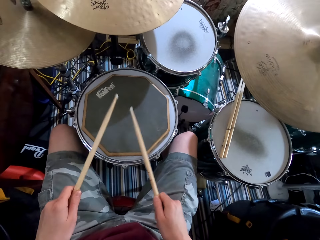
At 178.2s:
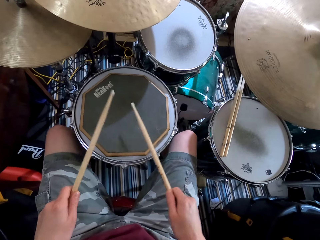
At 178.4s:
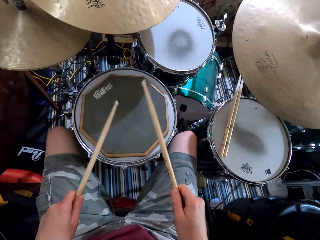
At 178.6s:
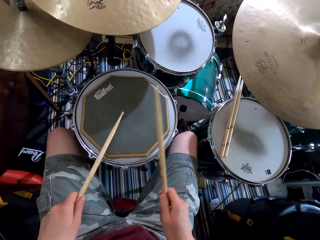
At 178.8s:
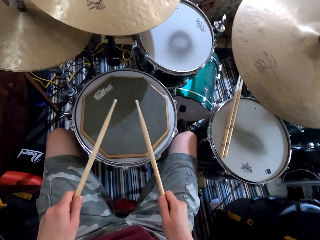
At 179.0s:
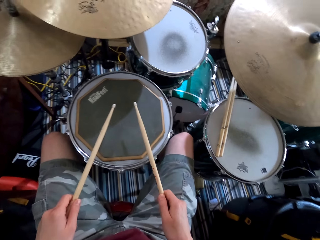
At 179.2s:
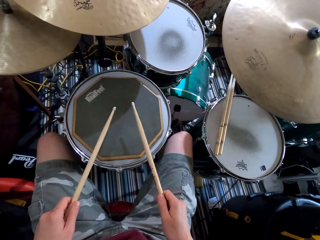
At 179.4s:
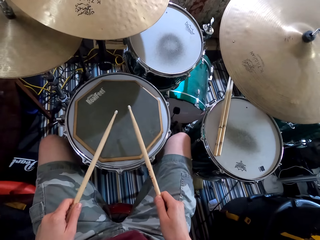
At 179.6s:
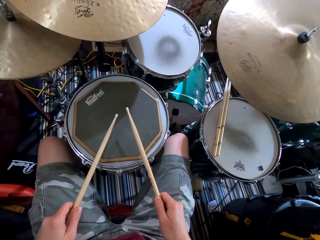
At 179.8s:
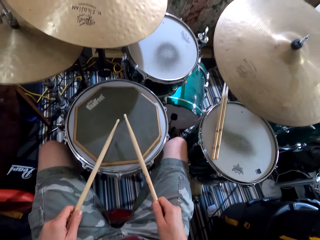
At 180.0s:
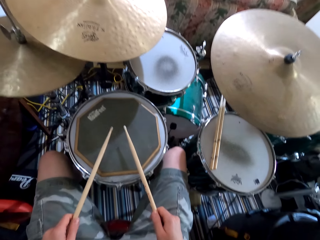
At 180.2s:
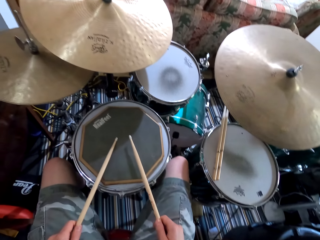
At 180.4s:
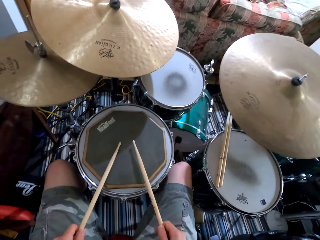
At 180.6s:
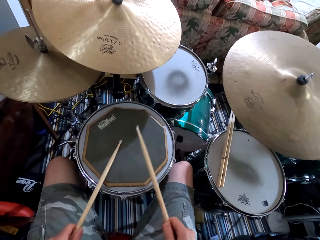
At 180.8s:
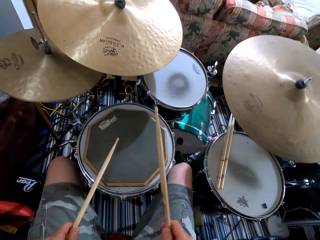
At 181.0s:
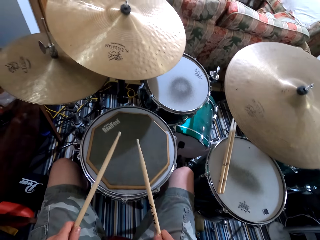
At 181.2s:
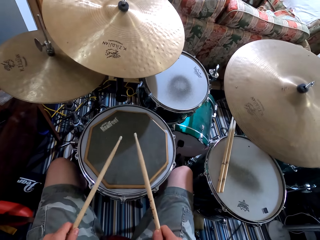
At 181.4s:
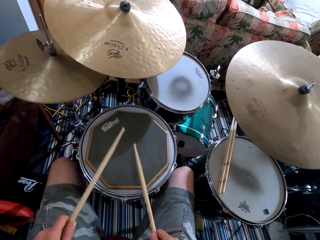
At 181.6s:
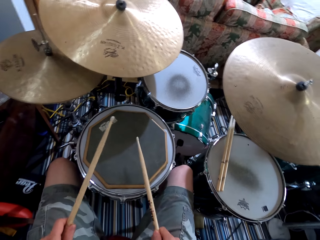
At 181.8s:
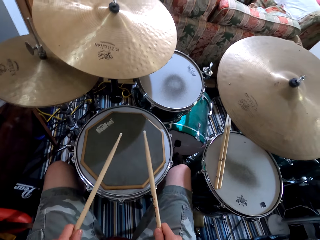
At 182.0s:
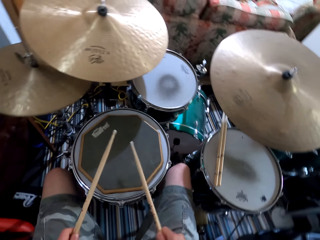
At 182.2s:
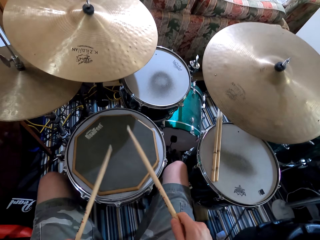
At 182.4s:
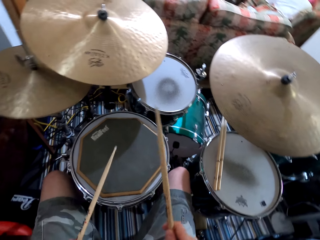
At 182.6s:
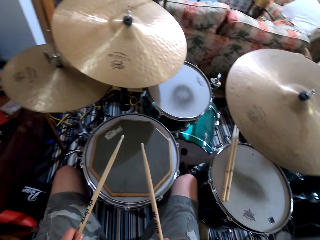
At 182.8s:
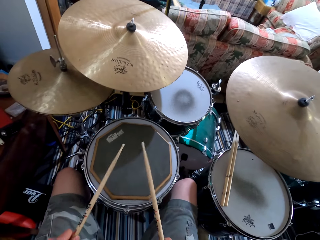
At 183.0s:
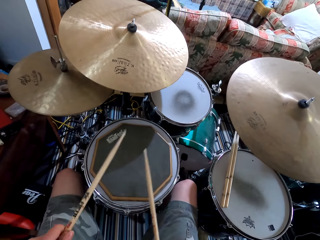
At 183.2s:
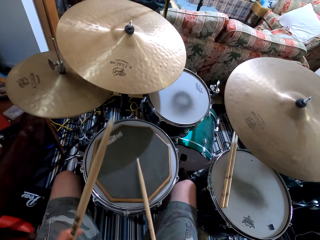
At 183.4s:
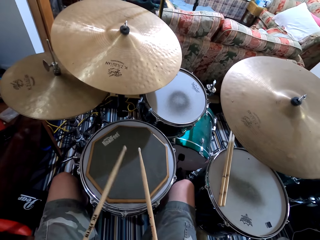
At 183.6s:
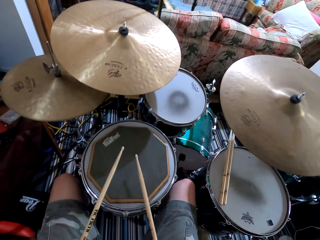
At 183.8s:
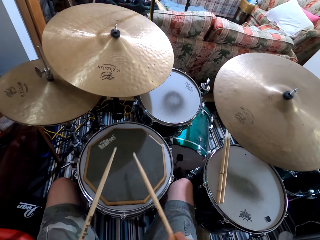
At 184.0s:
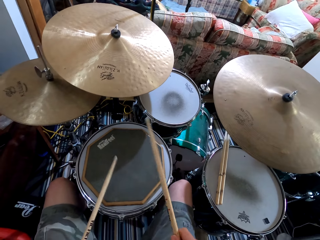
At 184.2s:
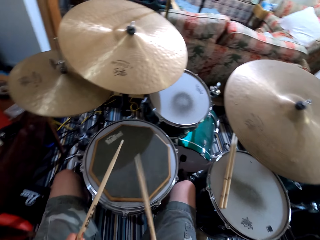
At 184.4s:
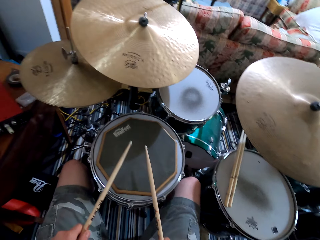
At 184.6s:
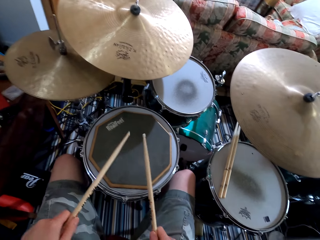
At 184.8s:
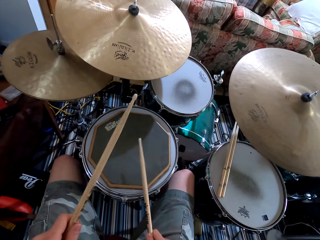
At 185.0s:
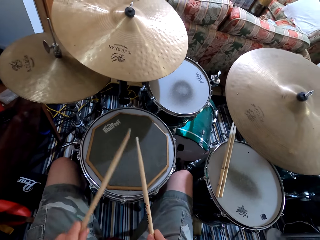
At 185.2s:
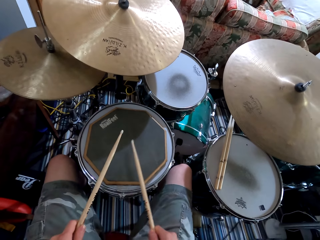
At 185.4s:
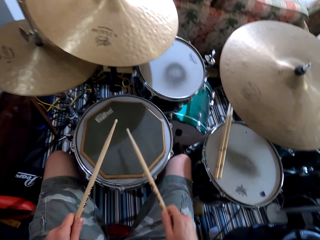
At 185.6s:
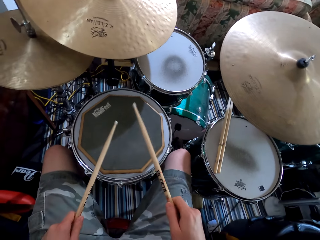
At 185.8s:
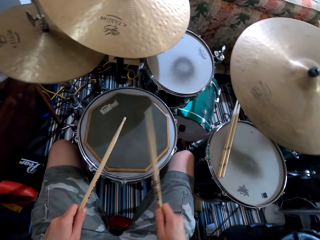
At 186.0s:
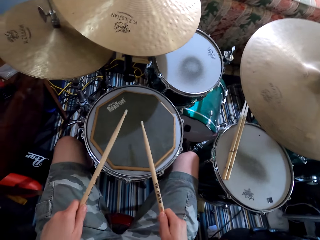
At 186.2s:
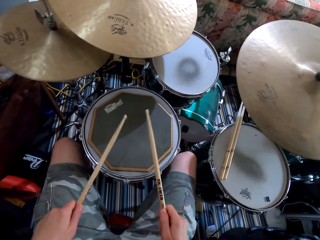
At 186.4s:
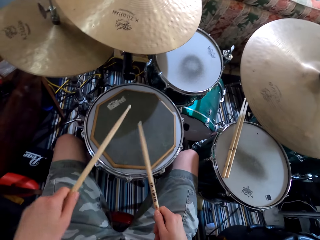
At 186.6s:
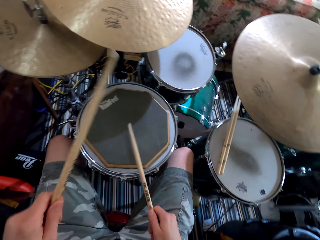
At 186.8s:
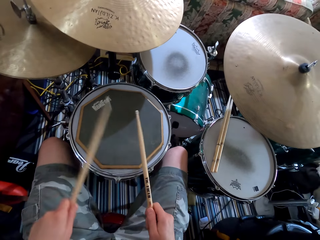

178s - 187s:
The camera wearer pauses to play drums. They play the drums.

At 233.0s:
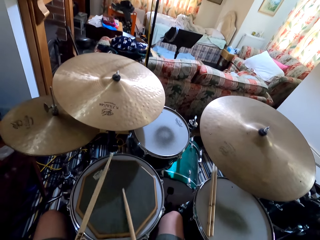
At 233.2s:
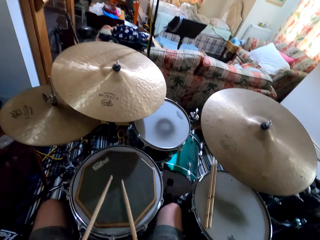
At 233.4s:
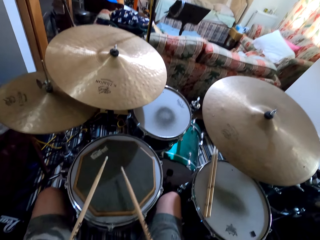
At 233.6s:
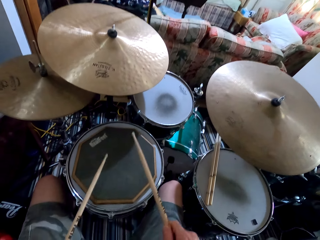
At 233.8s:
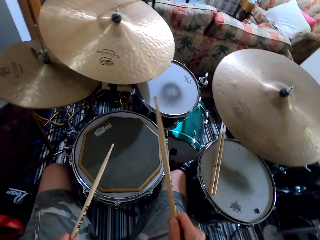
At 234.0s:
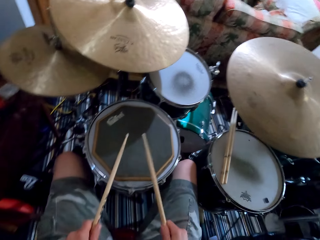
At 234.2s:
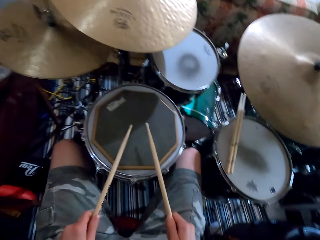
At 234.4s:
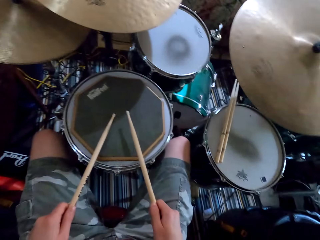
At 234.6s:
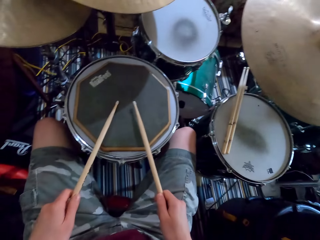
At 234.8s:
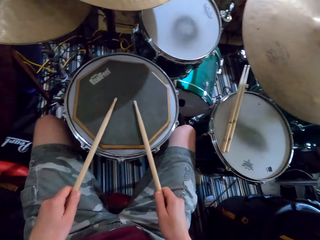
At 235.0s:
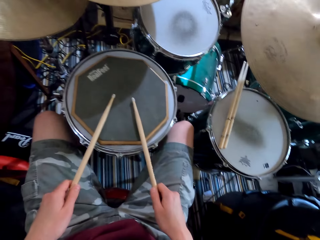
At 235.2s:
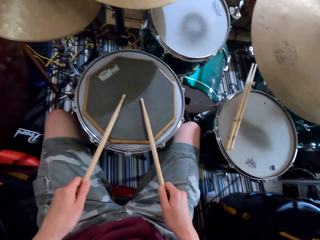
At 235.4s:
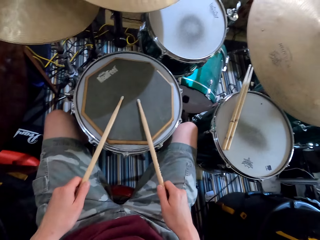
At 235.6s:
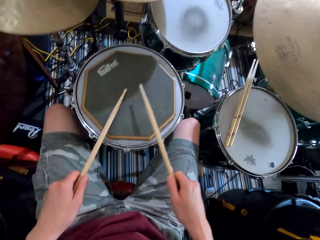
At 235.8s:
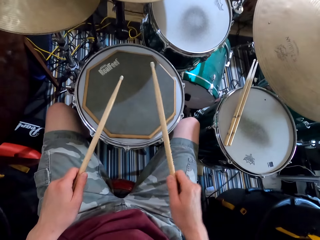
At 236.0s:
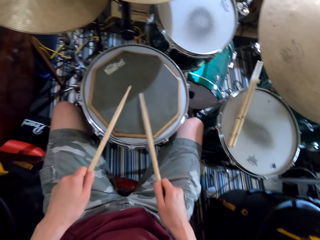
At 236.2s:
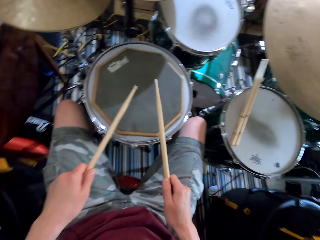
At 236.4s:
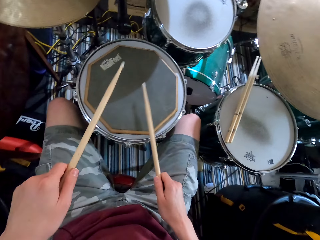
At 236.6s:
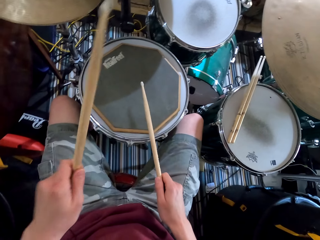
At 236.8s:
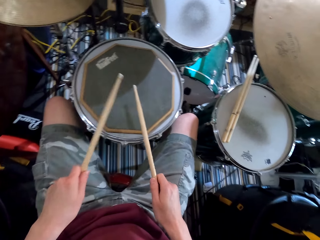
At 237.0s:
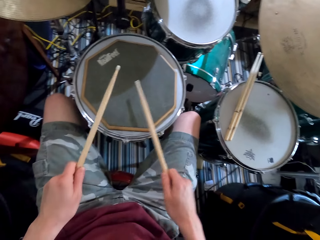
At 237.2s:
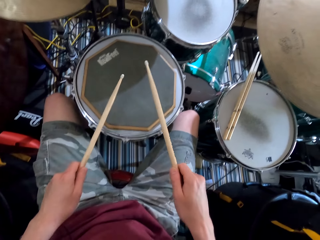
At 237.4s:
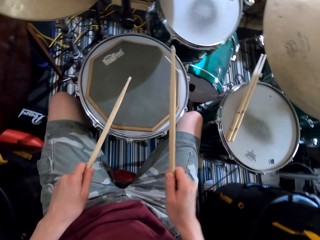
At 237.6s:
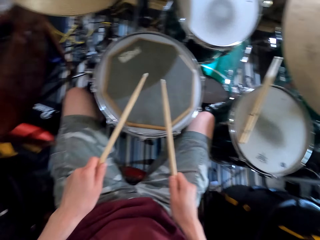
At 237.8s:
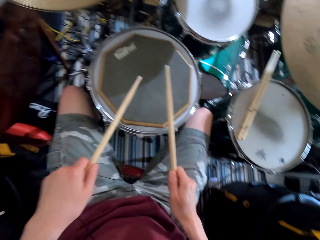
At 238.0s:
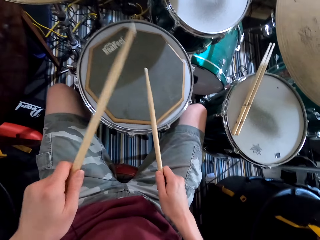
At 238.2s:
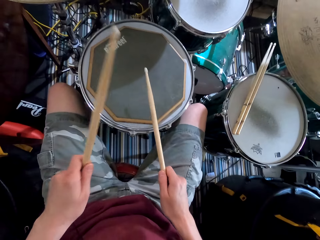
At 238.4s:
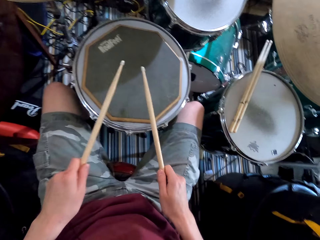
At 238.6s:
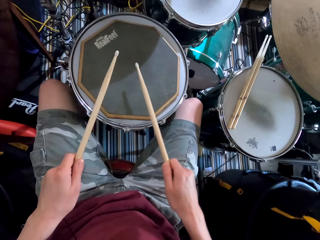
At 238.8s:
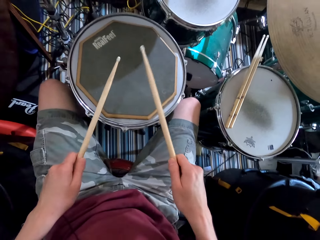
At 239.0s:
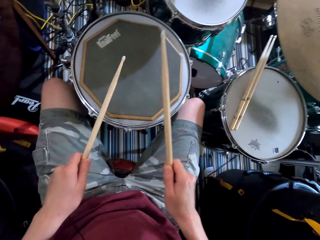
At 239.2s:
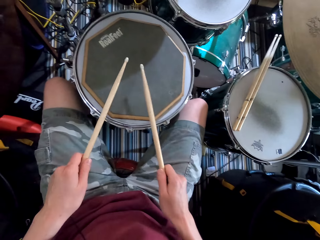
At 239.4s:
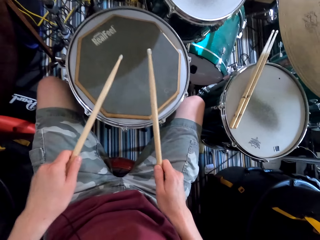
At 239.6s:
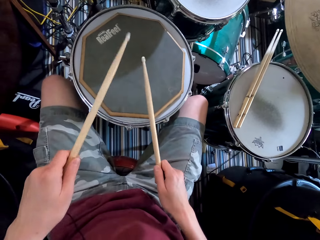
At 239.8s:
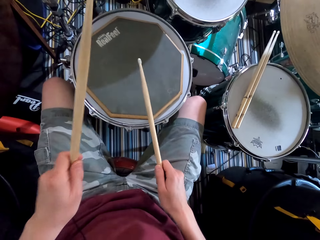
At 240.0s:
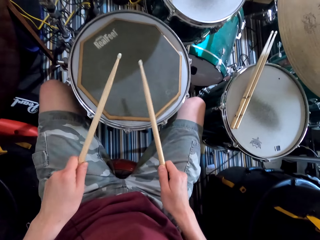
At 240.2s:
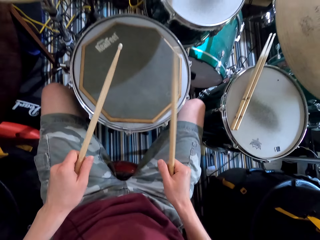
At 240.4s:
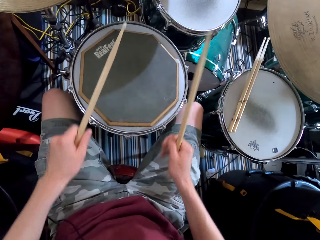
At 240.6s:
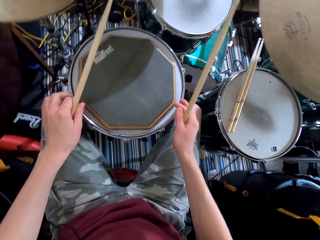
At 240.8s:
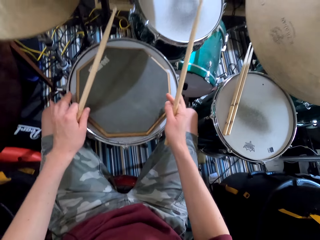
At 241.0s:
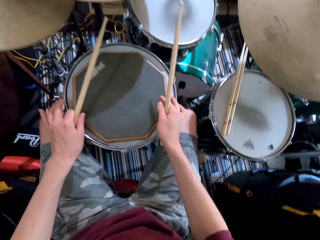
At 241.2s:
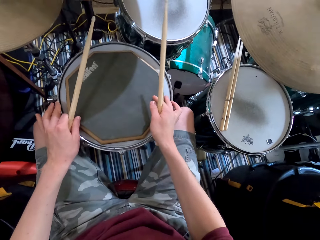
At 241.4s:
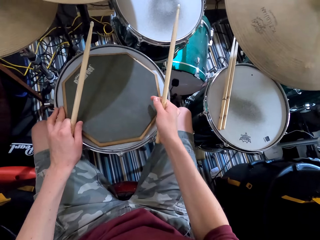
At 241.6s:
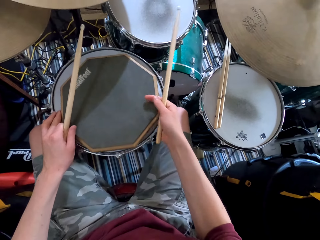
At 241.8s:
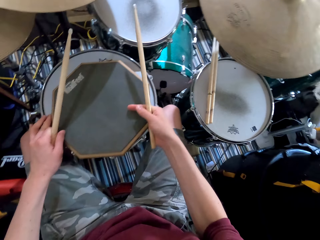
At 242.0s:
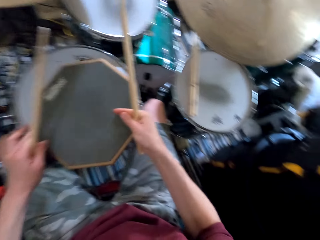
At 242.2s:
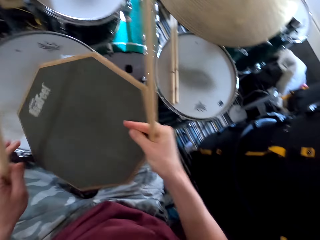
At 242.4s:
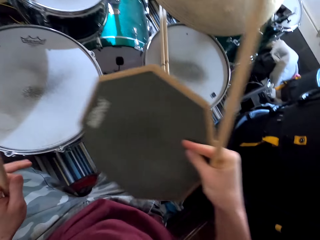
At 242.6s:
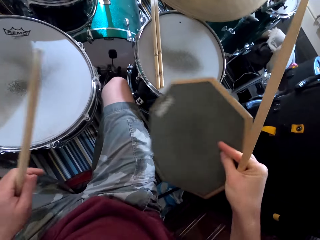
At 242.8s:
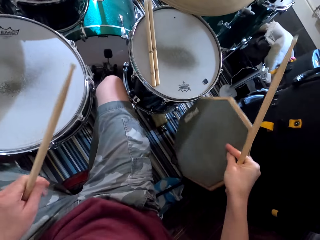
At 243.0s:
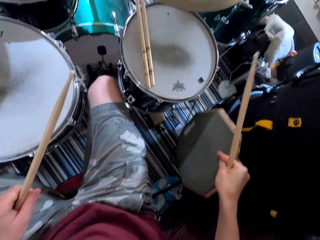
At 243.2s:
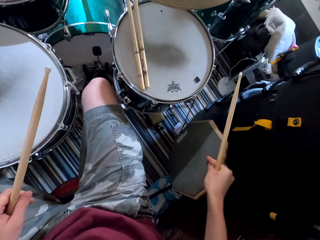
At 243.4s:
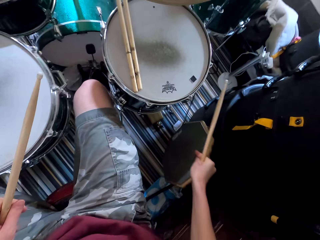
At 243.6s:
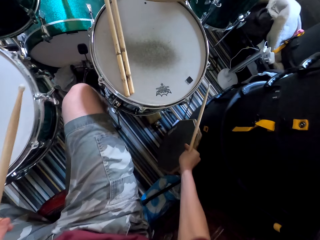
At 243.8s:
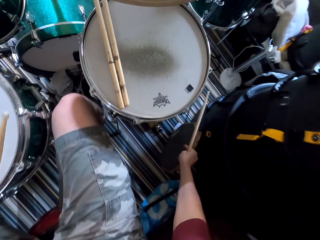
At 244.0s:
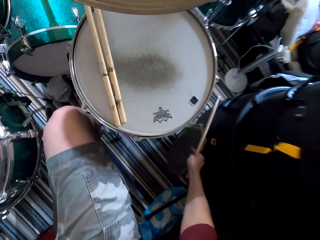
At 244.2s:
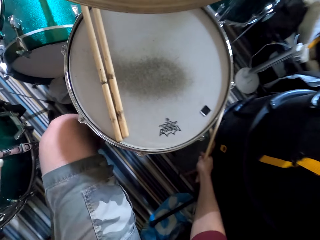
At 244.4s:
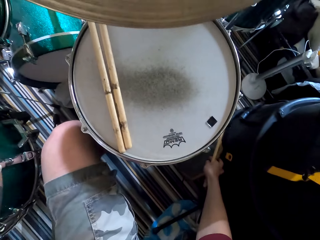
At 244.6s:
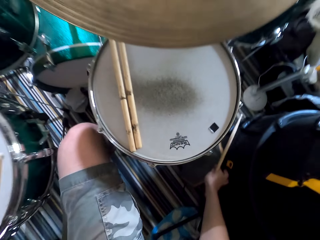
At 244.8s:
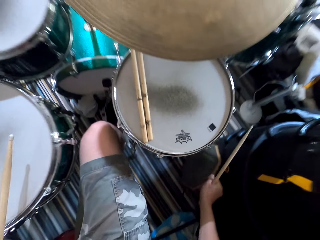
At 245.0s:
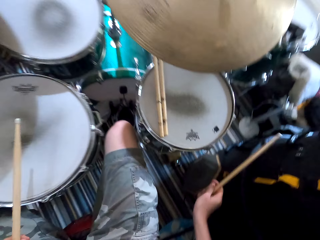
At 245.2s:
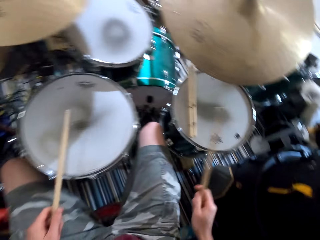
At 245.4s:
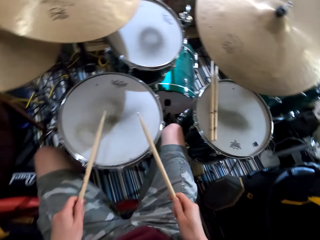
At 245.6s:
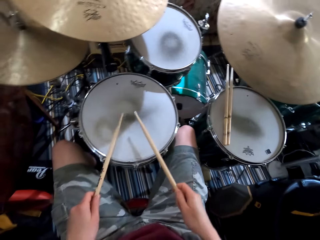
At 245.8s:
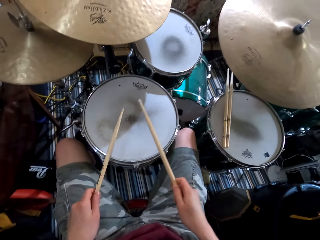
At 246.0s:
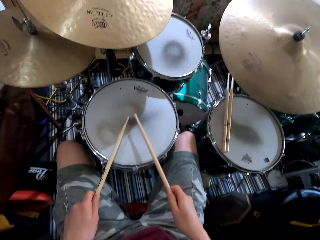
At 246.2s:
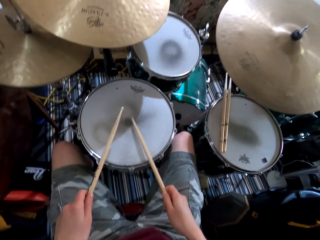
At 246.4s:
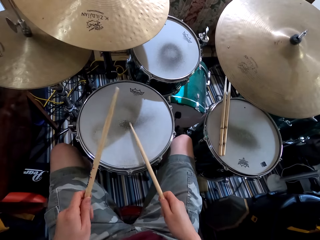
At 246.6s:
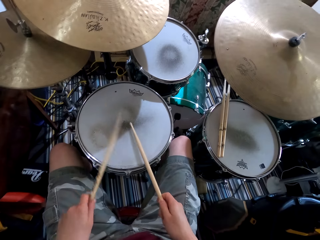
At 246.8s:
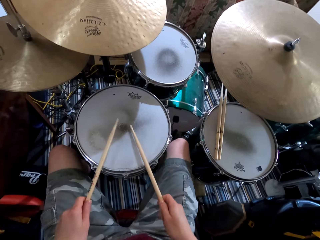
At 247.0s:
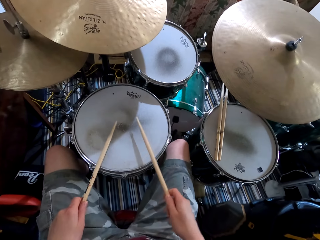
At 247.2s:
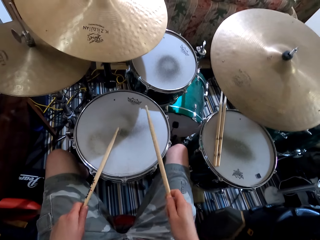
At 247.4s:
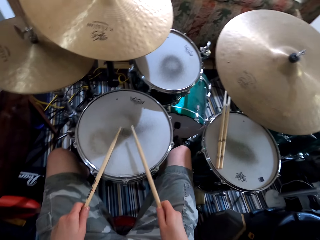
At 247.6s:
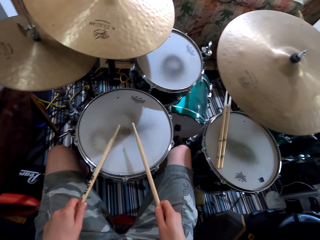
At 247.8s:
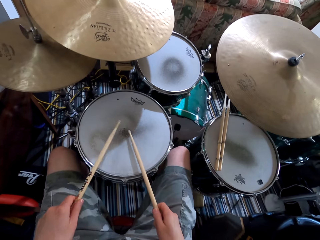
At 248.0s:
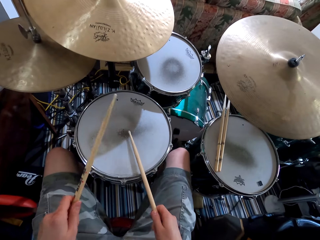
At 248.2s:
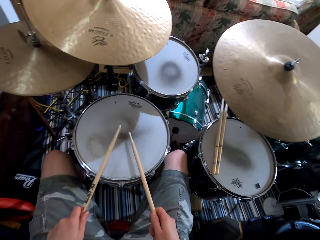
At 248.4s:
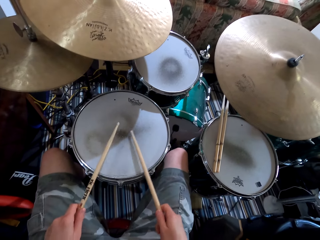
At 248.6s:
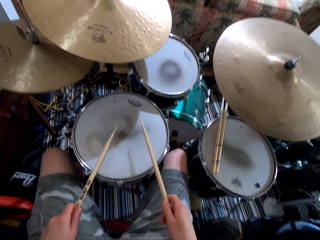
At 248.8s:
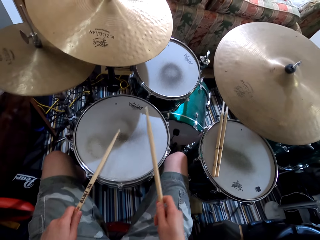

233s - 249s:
The camera wearer stops to play the drums. They play the drums. They adjust part of the drum. They take part of the drum. They put the part of the drum on the floor. They play the drums.
